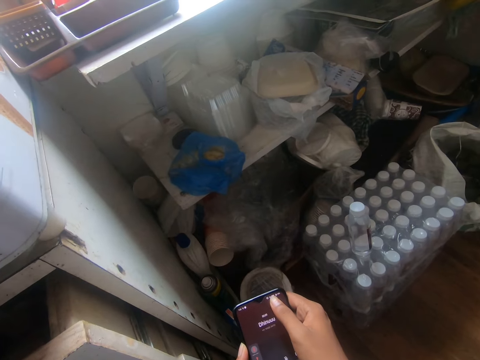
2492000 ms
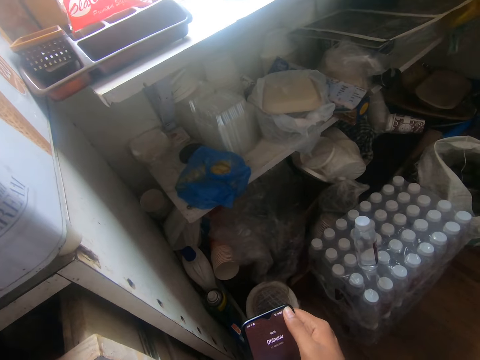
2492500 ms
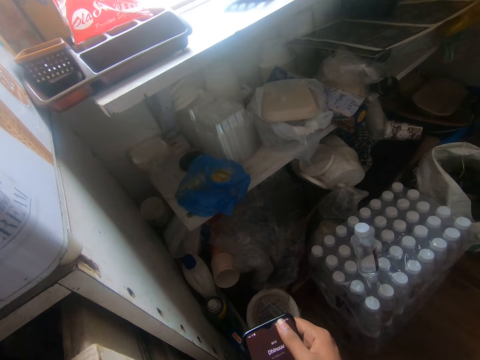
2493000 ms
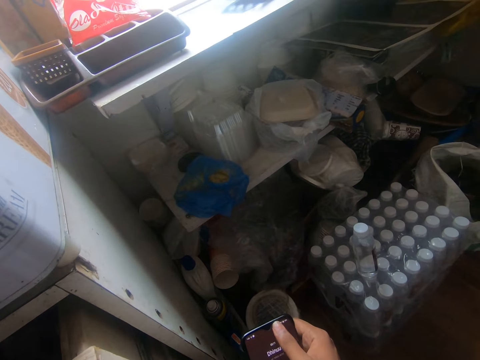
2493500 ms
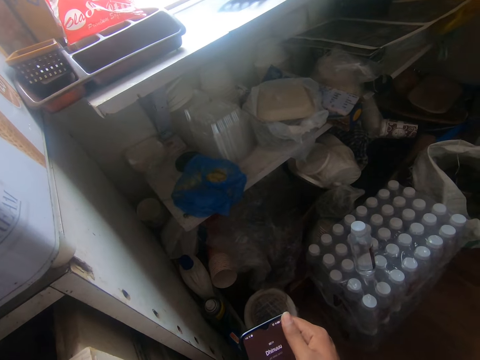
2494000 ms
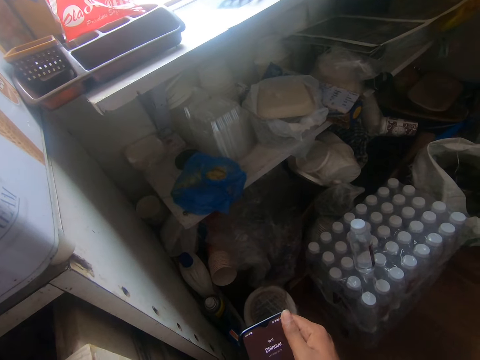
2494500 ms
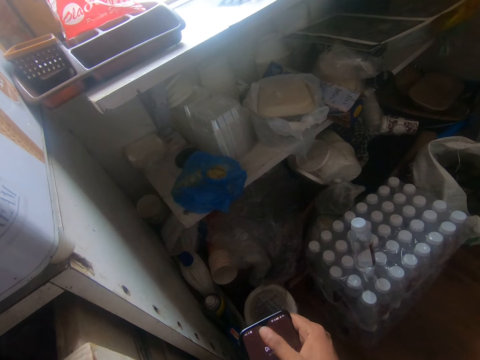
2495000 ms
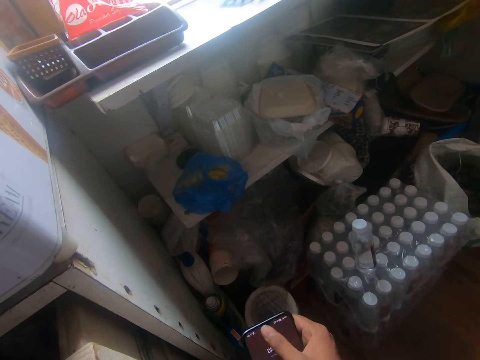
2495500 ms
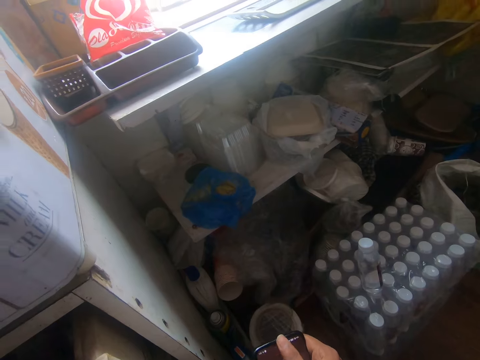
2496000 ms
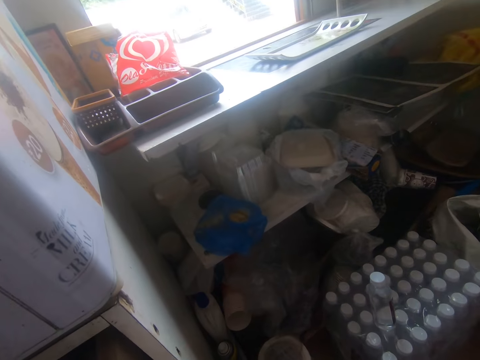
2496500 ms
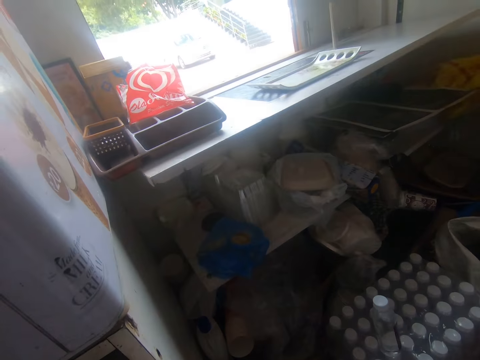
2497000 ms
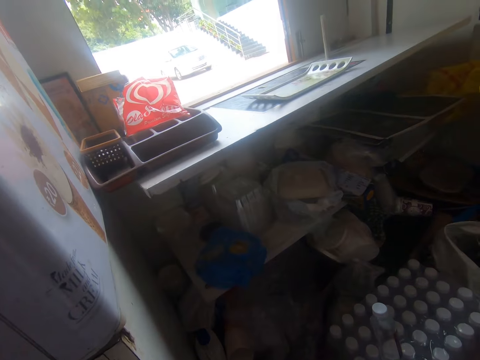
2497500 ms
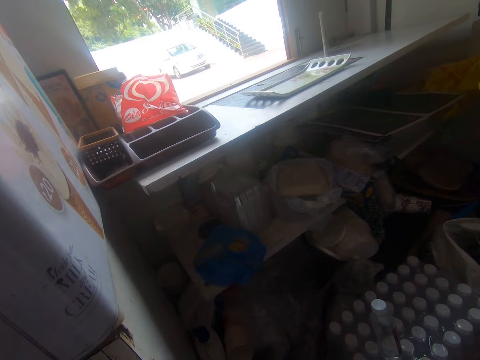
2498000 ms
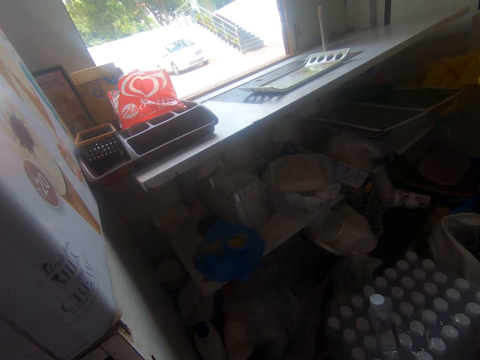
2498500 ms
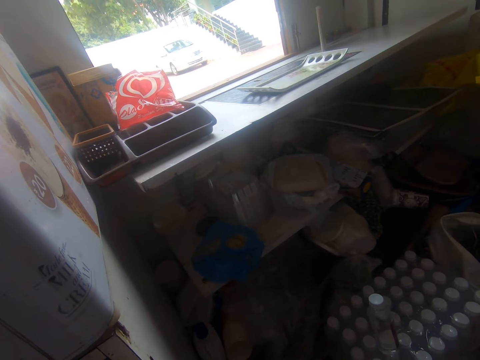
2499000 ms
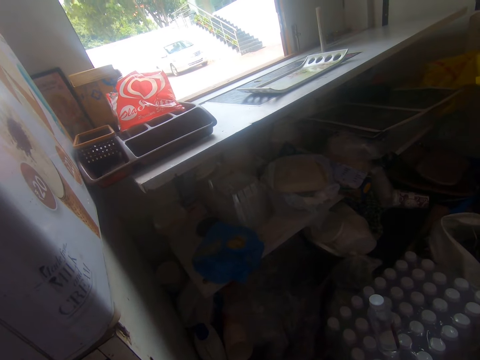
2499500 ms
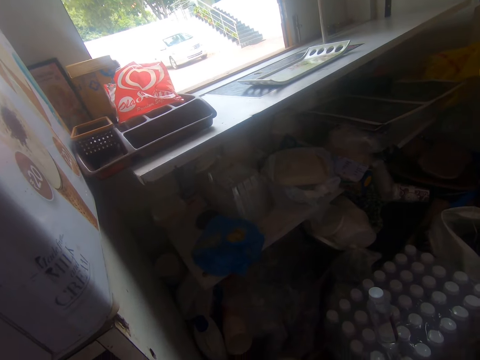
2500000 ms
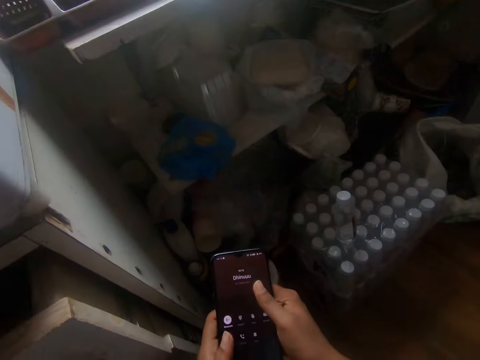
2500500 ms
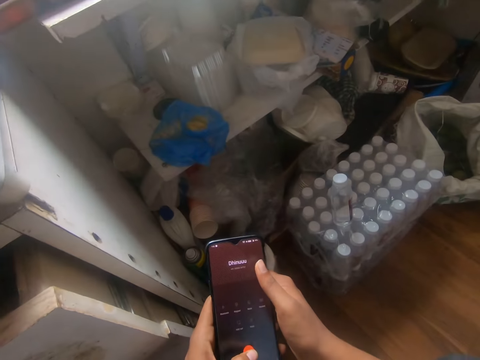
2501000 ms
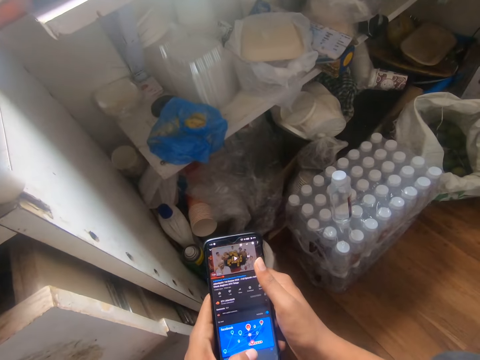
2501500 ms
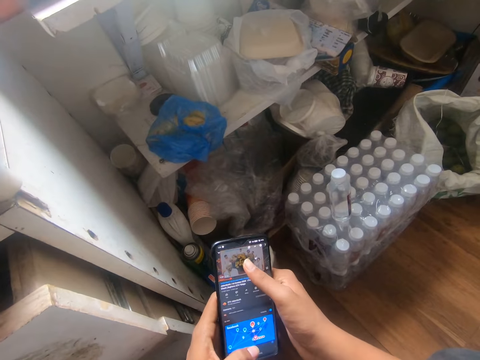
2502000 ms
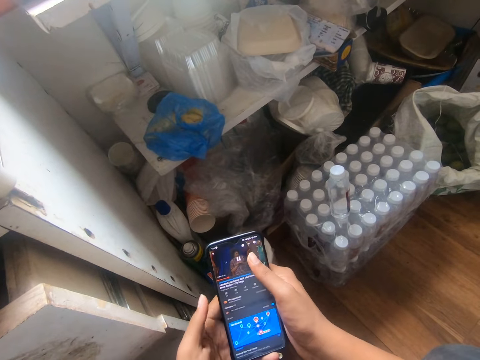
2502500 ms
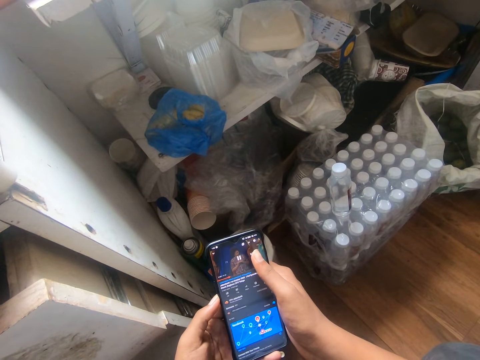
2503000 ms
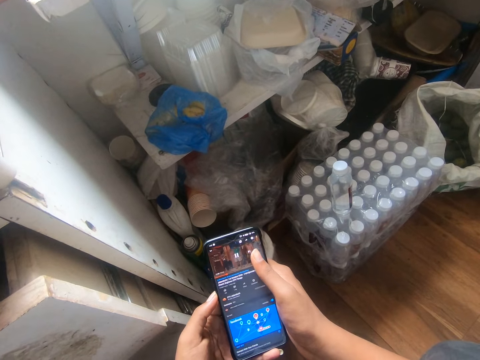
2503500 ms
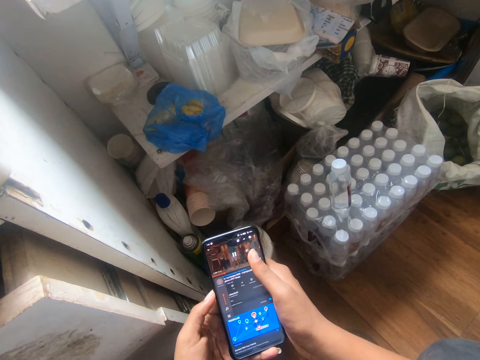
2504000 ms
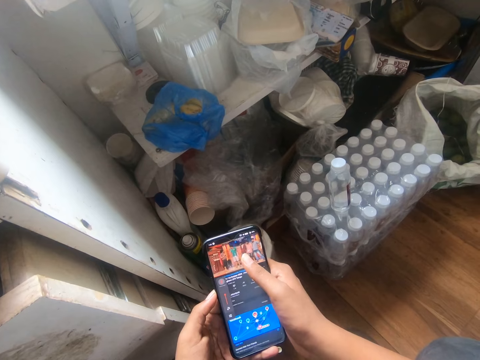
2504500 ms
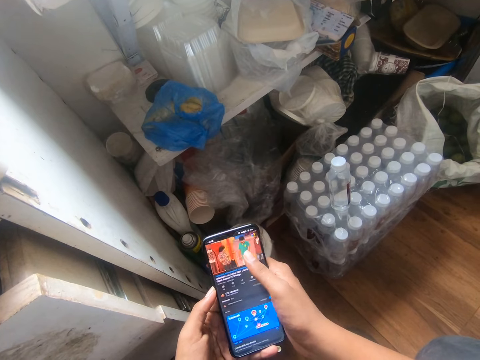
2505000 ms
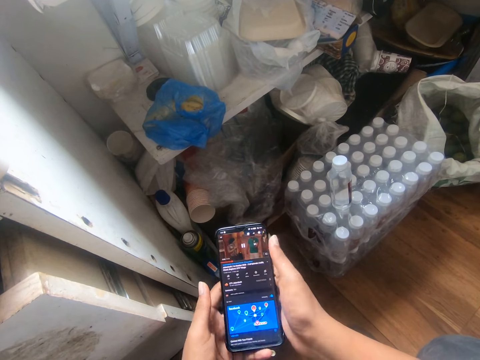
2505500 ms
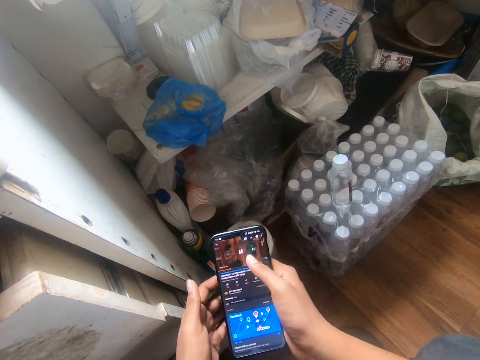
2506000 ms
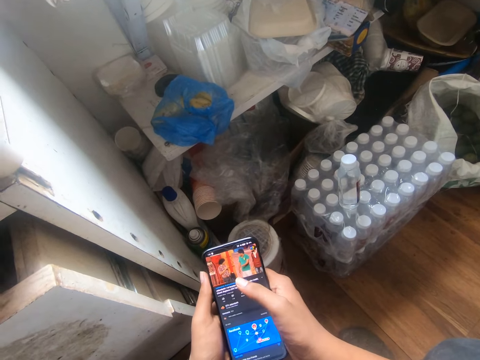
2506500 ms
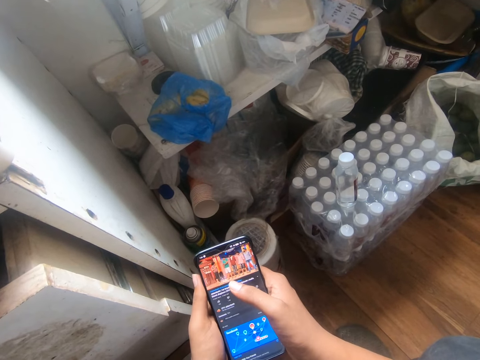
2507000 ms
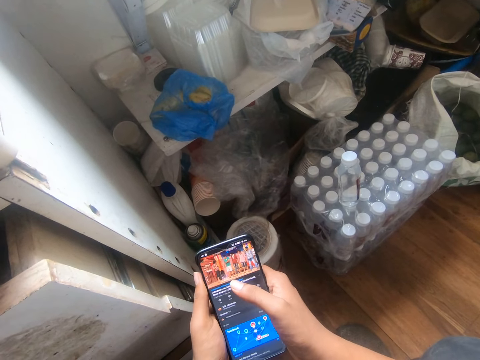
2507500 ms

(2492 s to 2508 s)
The camera wearer looks around. They operate the phone with both hands.

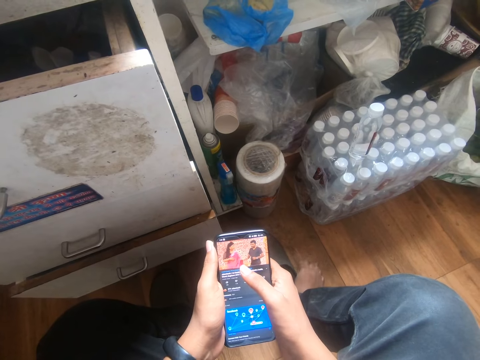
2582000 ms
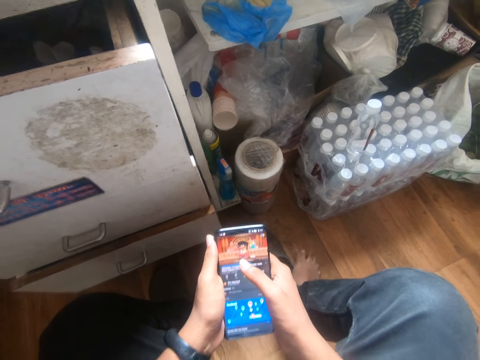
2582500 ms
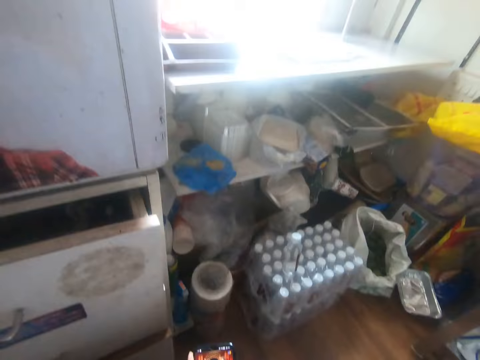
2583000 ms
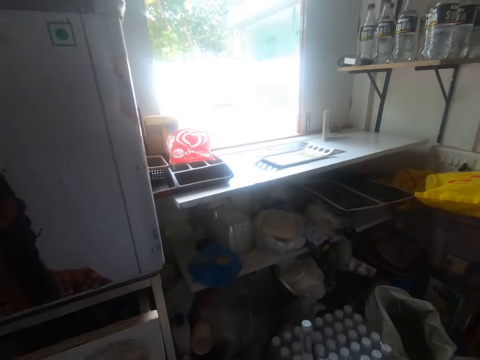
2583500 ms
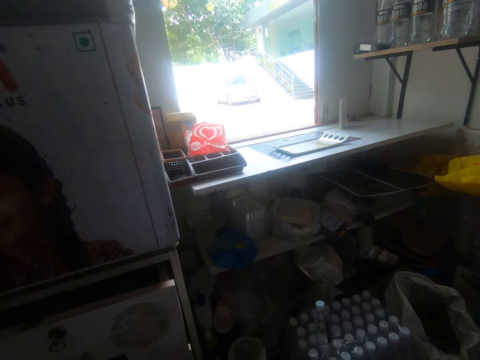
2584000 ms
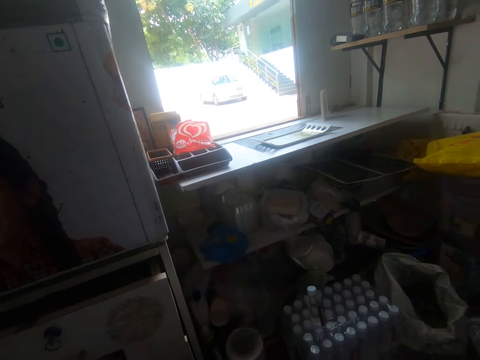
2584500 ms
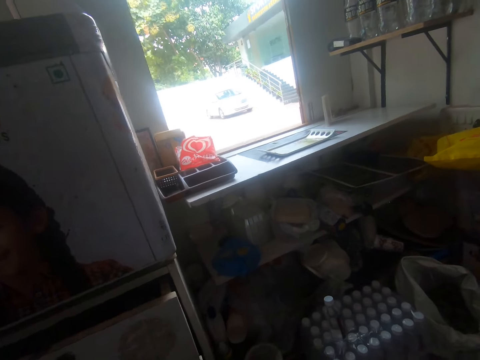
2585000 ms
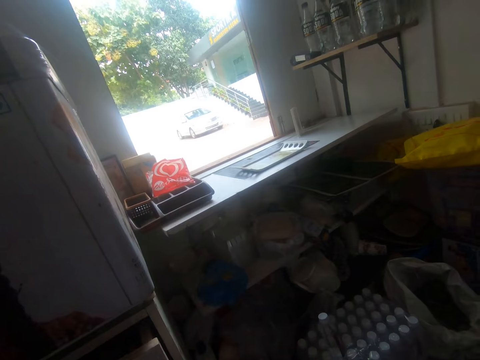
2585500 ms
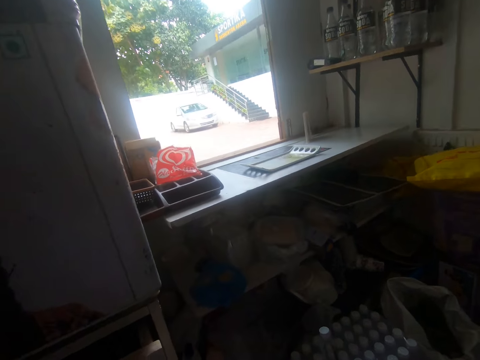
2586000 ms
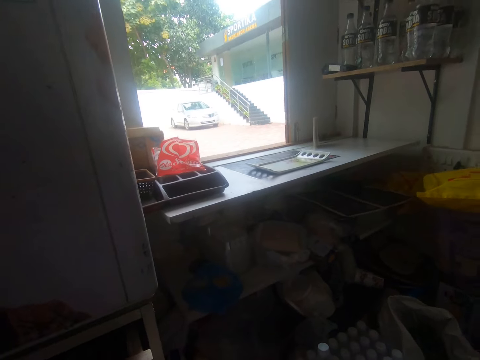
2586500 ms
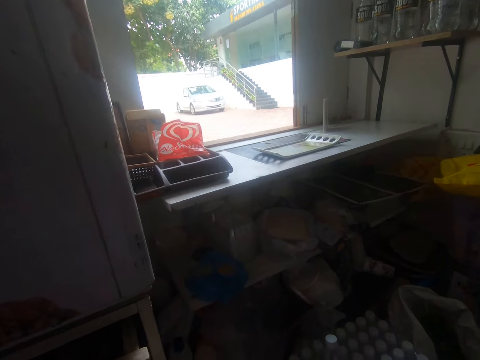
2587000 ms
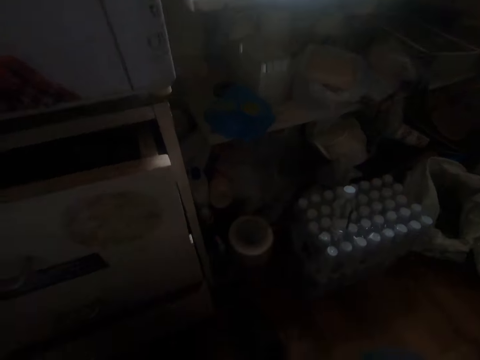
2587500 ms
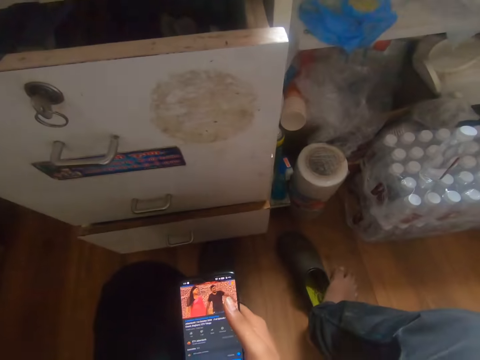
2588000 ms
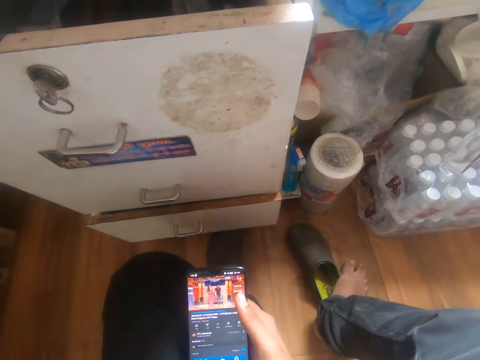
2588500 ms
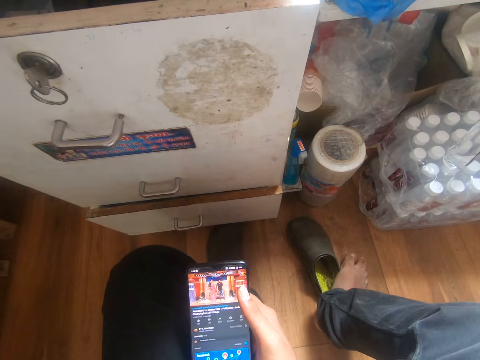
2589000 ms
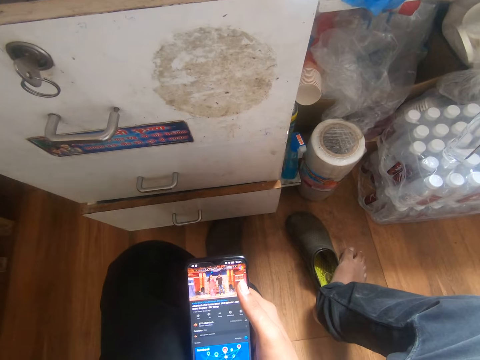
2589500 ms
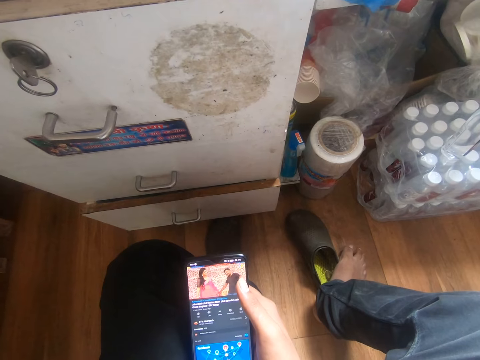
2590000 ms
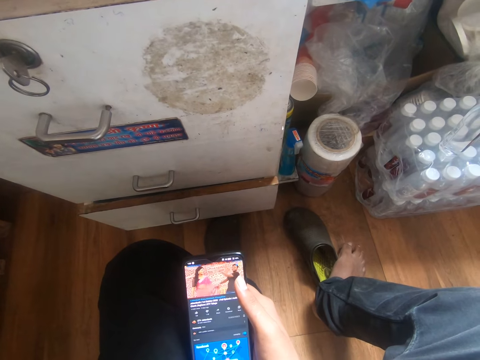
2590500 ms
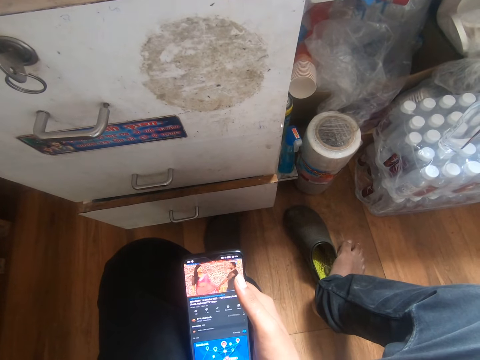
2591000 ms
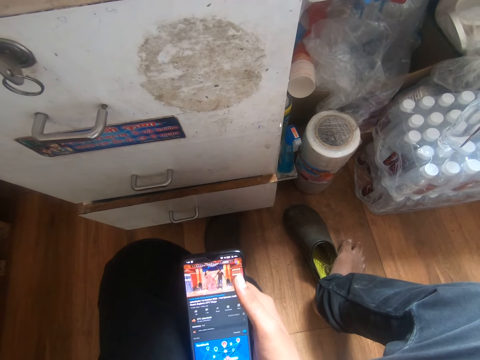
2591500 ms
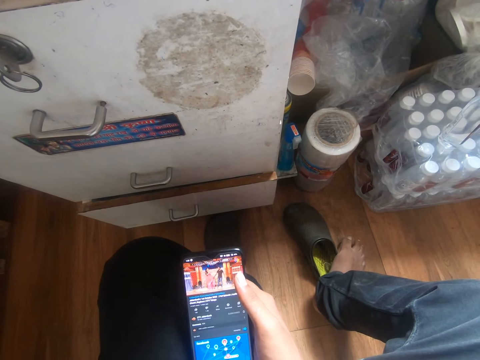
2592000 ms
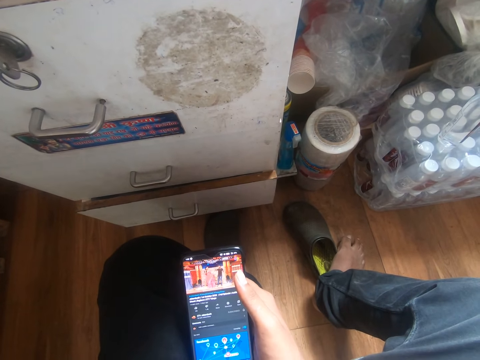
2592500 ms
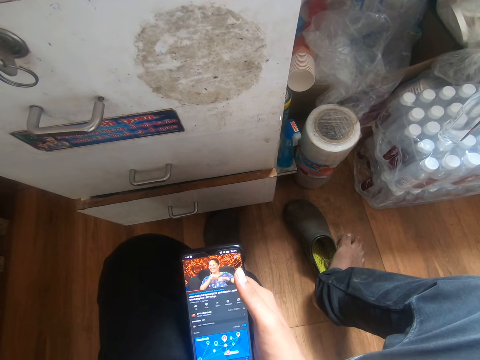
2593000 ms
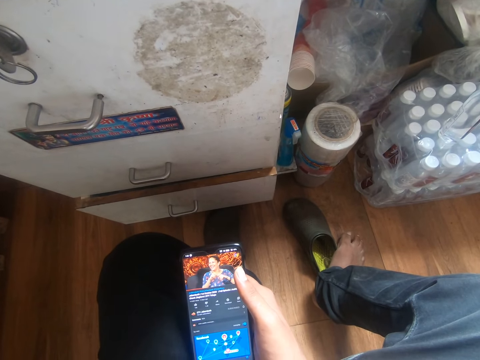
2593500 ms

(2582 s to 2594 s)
The camera wearer looks around. He holds the phone with his right hand. He uses the phone.
